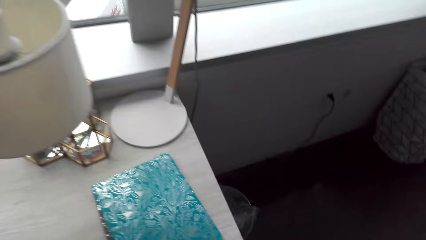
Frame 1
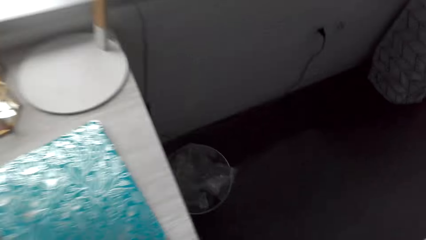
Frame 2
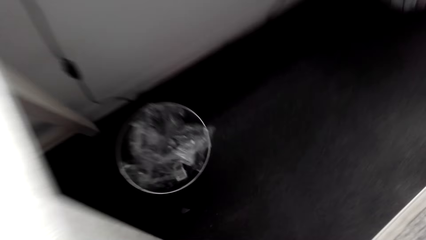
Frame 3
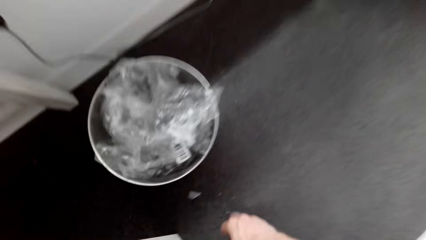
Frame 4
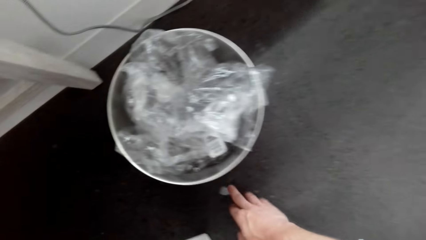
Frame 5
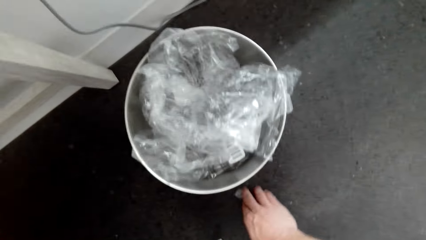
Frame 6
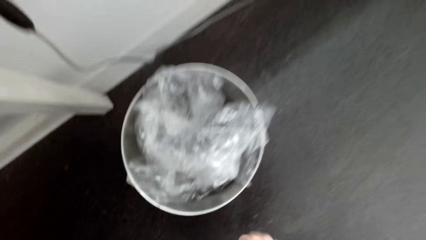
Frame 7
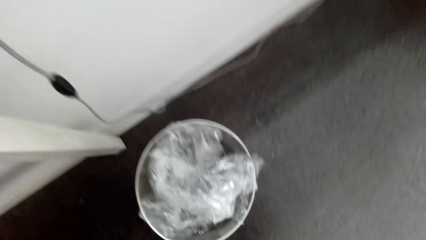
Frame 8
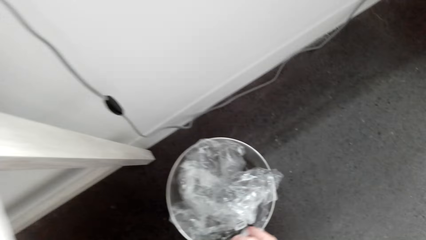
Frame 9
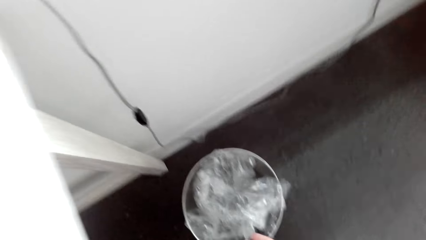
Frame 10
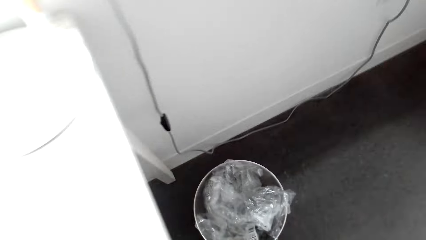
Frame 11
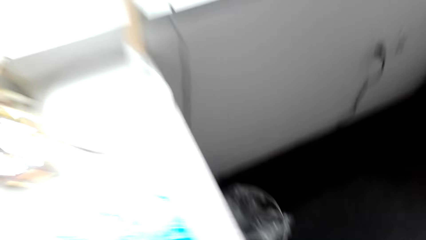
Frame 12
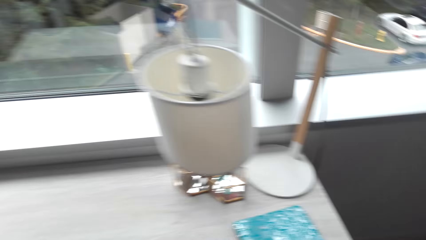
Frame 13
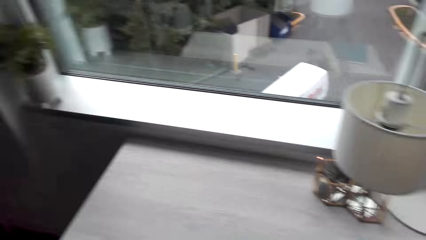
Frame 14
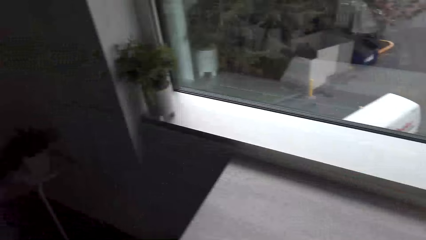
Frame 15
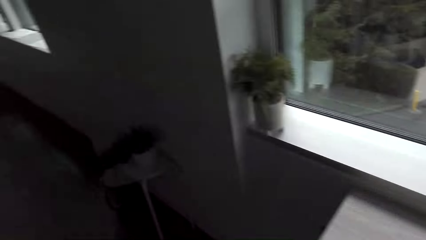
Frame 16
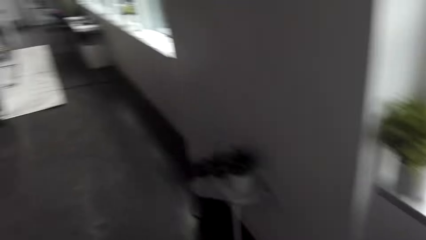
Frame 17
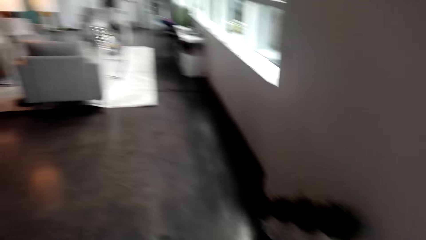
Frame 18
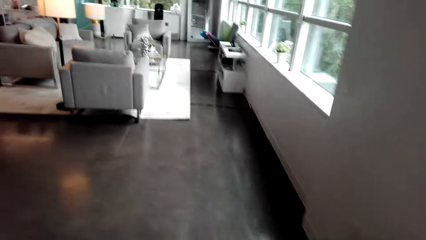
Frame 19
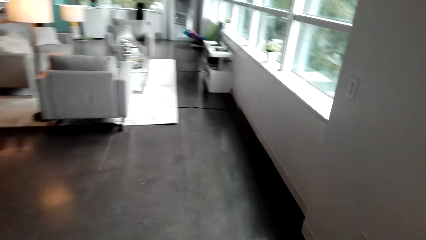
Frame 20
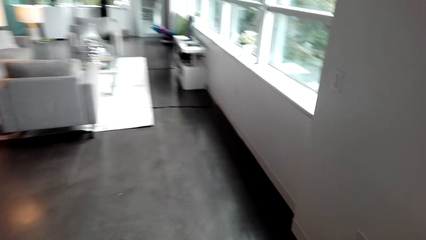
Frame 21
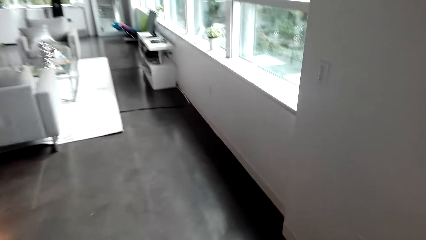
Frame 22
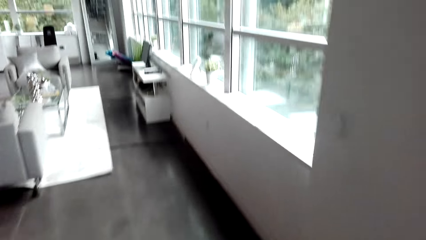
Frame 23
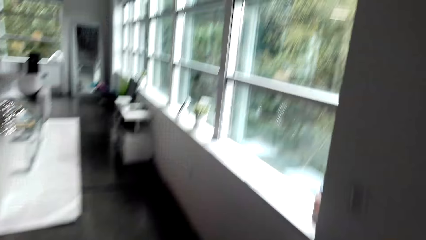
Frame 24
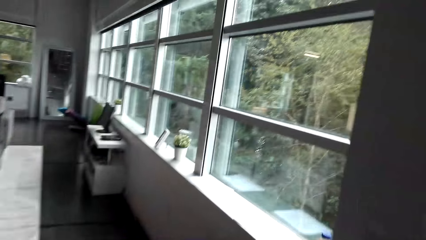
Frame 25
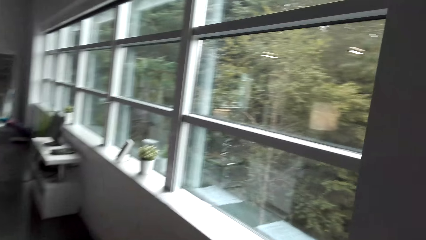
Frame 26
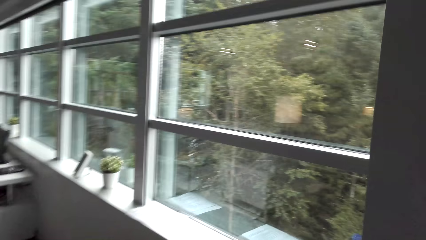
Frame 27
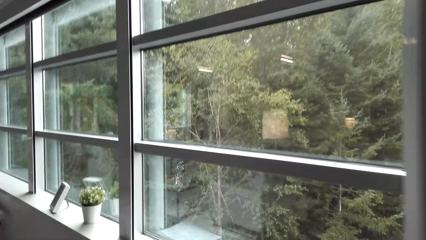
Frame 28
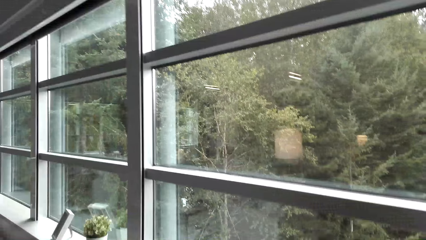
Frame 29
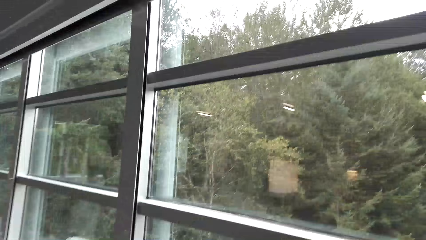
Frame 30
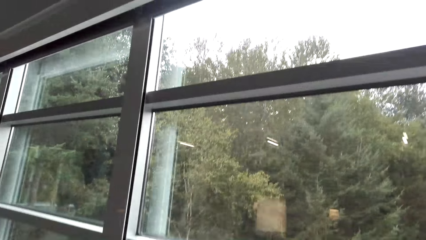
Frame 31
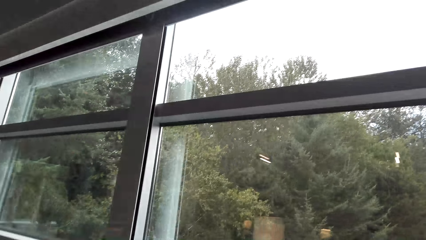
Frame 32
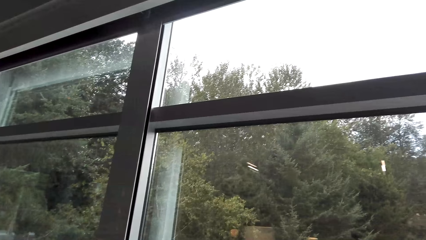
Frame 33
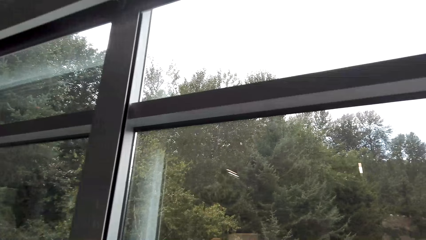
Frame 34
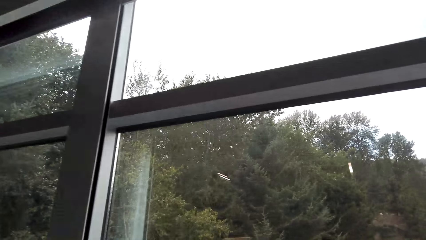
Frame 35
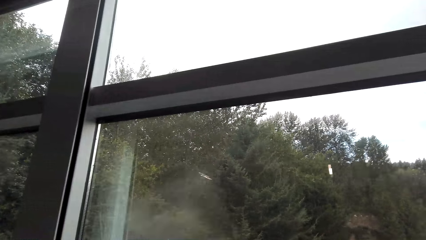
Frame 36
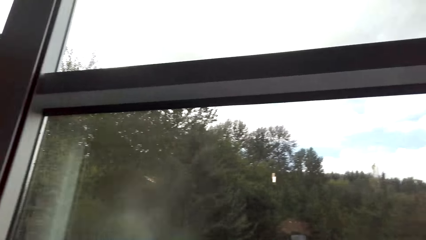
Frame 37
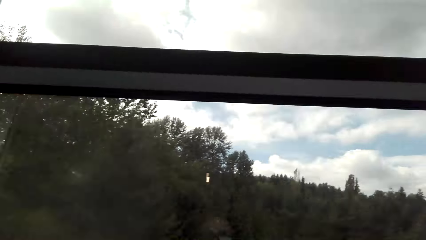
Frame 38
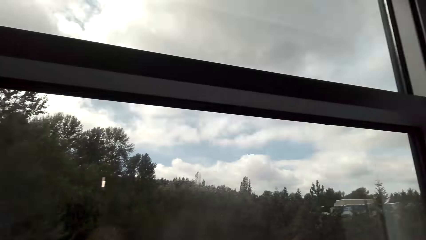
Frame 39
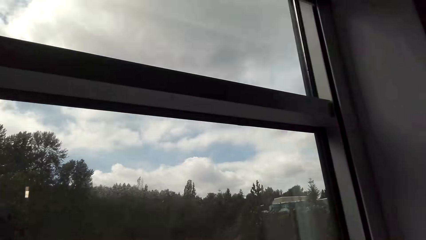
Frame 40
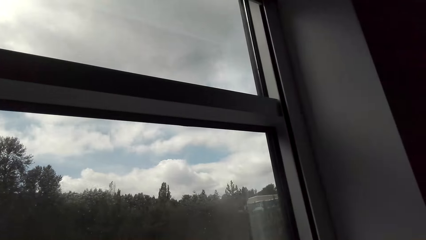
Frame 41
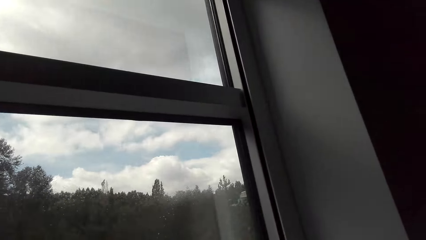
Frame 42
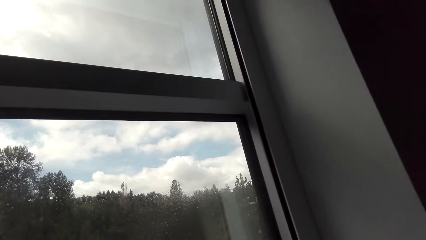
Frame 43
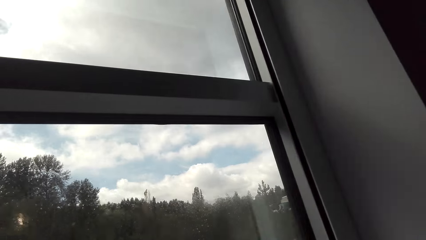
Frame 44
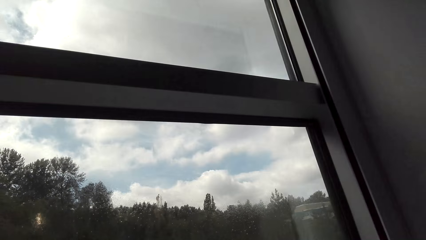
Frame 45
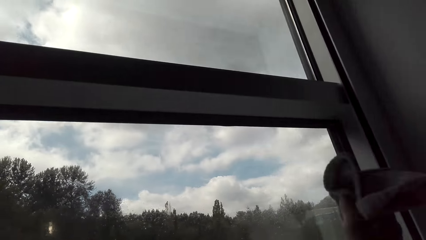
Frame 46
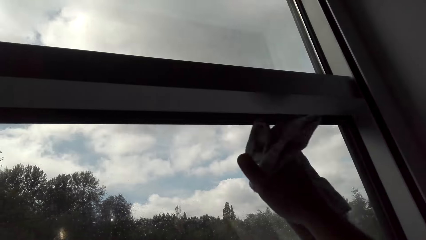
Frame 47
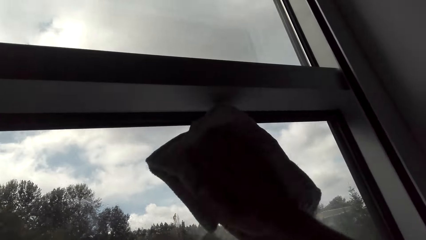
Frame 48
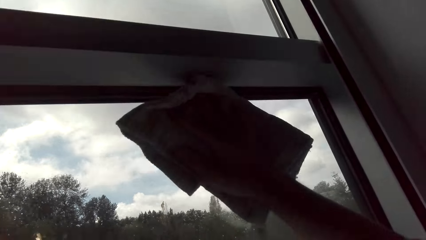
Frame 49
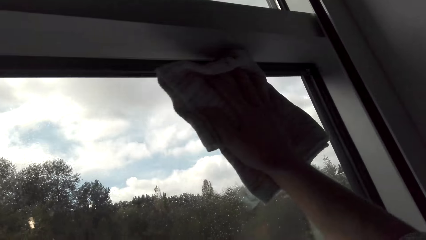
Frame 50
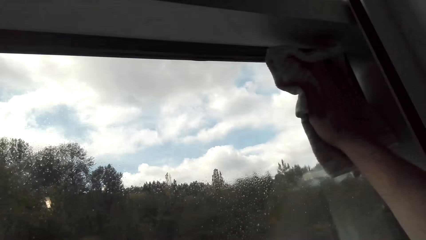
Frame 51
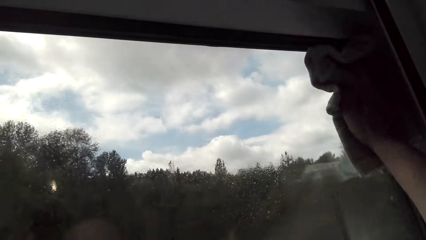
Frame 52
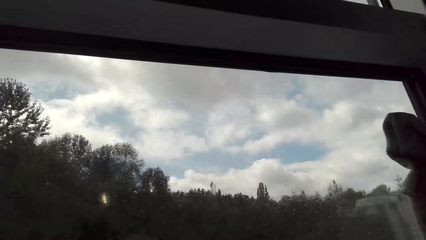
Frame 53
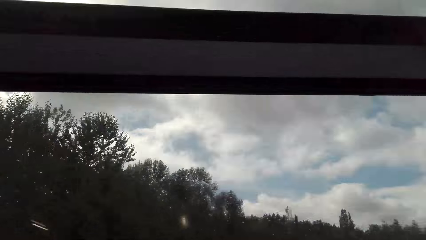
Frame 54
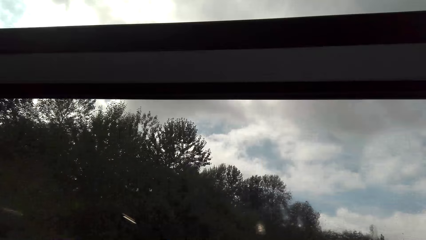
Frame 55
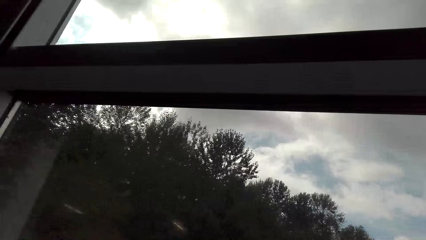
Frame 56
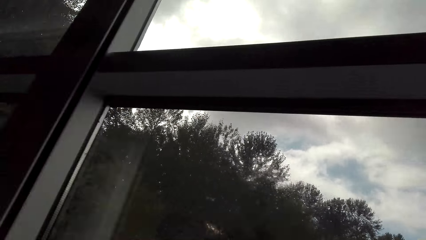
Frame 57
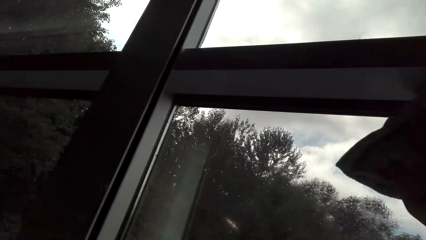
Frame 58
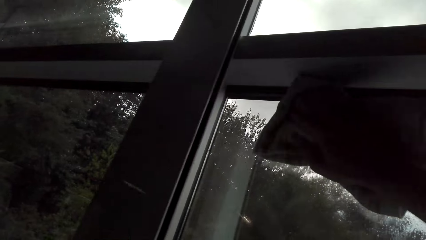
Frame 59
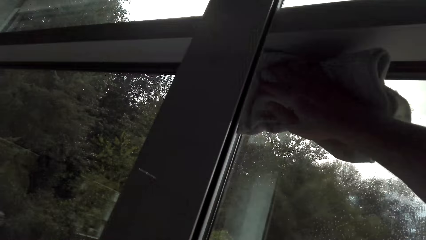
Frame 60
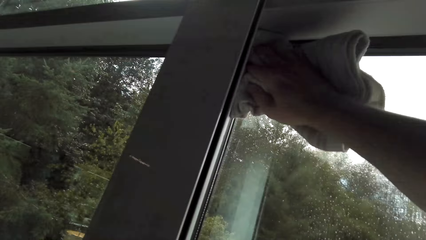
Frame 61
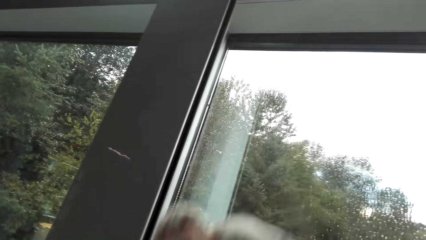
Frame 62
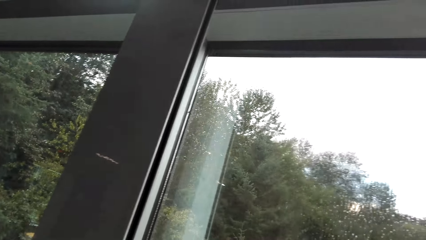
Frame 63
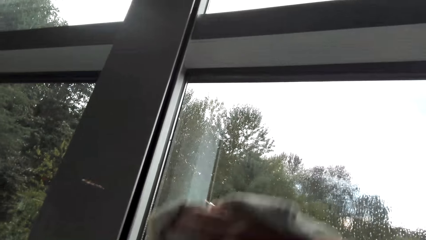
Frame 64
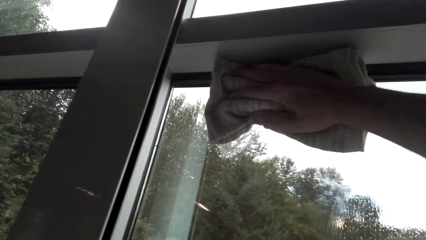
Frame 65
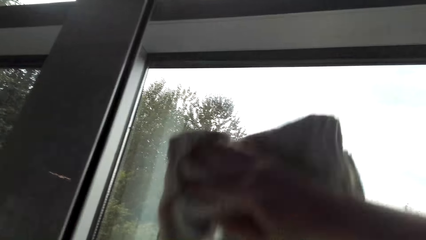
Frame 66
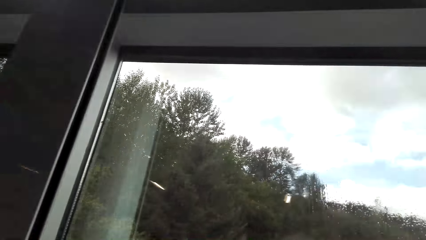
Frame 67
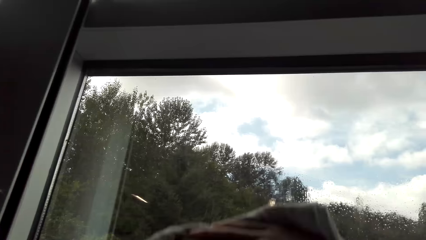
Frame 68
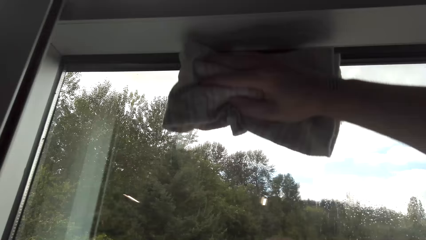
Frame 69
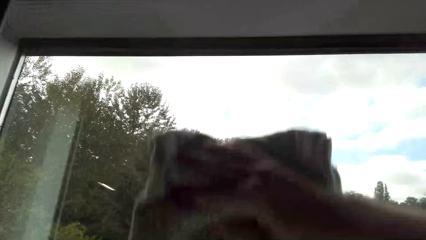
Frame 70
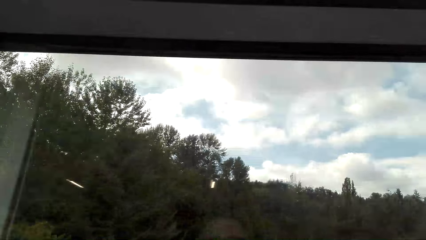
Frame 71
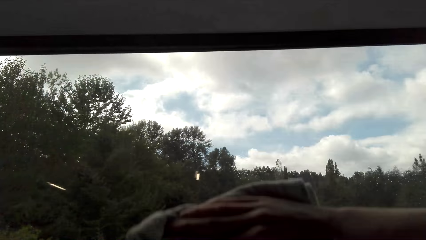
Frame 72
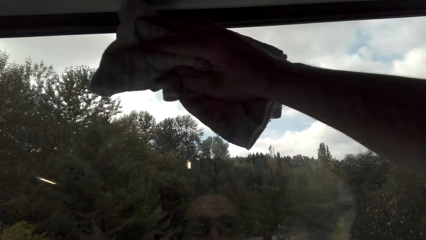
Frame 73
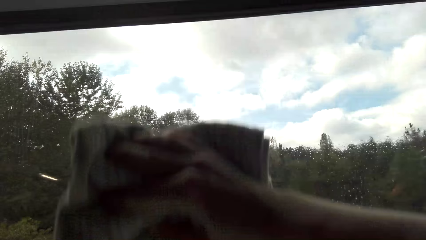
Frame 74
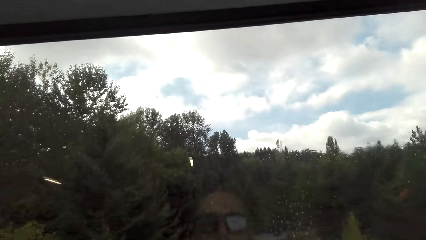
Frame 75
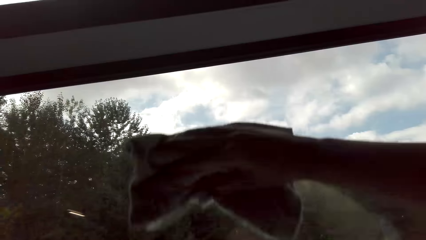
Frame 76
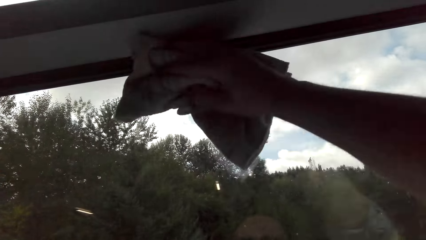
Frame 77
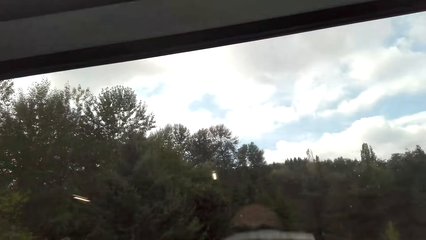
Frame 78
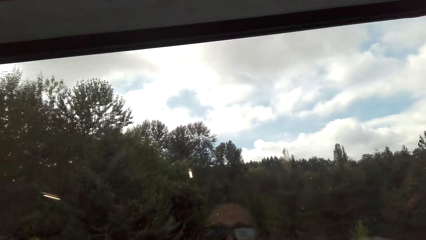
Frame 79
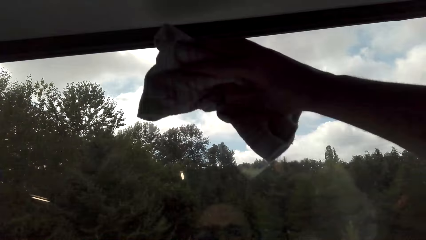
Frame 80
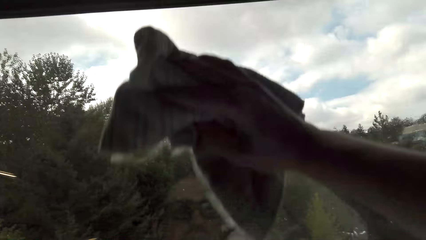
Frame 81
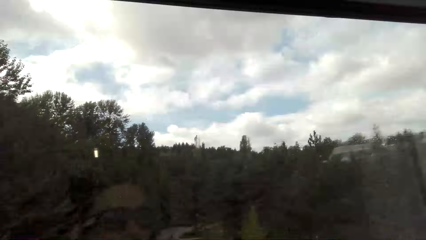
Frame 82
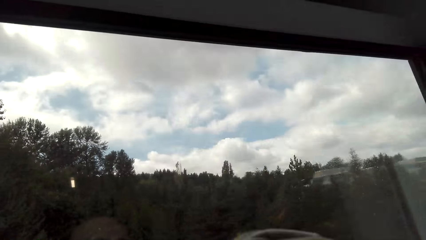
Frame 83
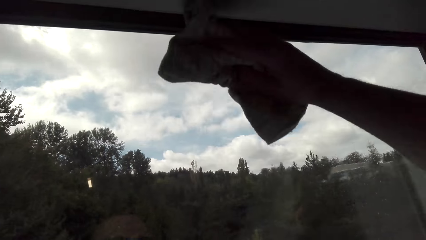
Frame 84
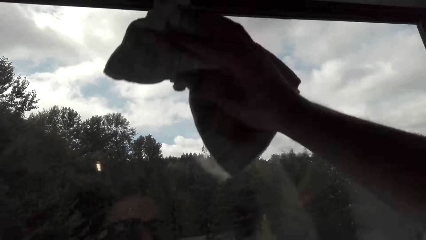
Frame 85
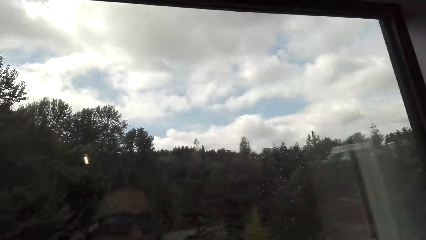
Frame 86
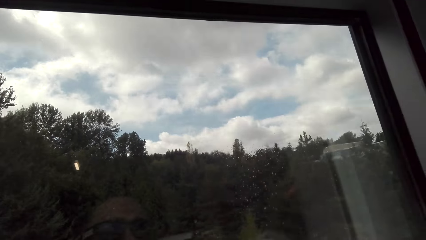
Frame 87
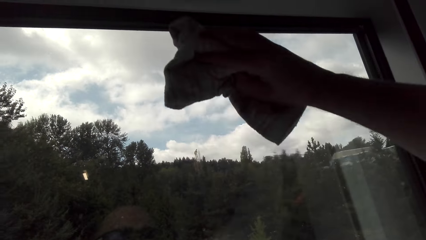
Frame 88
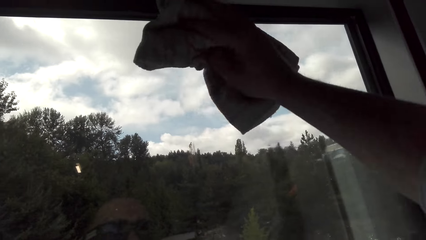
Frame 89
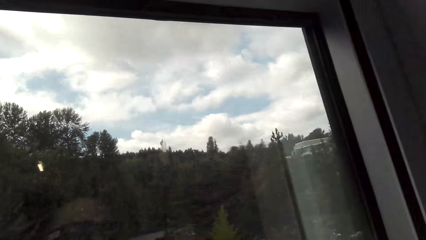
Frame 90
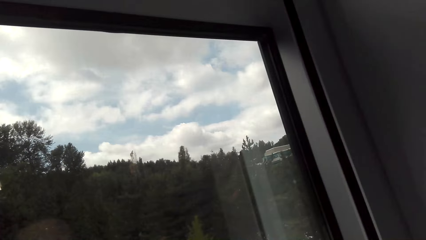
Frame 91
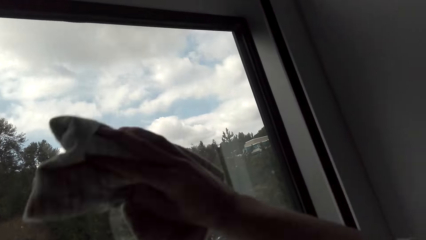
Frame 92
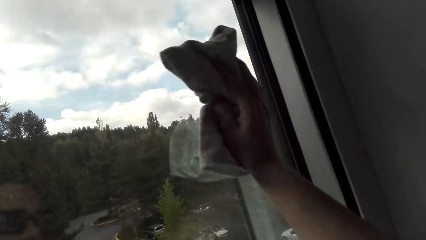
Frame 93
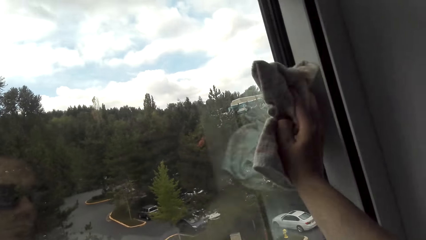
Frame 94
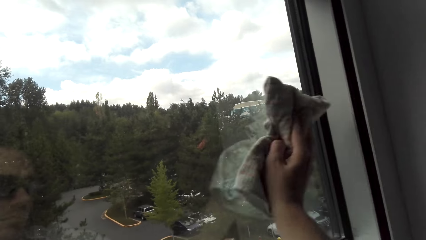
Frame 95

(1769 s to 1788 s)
The camera wearer throws the sticker in a trash bin. They walk. They sprinkle something on the window. They wipe the window pane.
